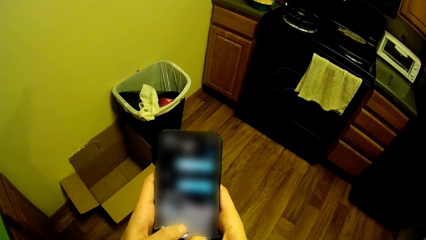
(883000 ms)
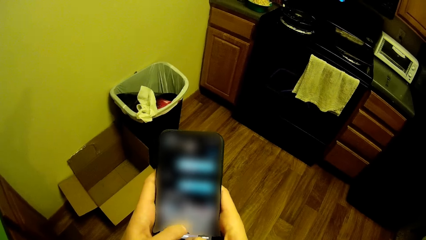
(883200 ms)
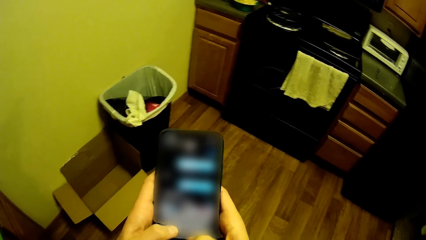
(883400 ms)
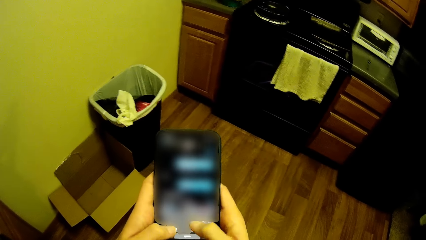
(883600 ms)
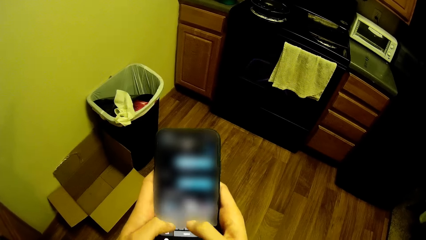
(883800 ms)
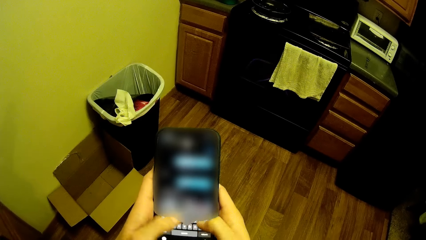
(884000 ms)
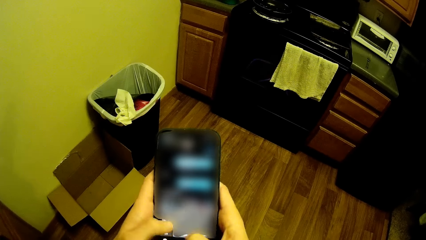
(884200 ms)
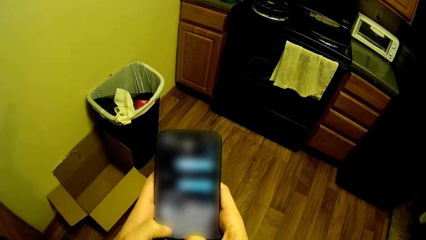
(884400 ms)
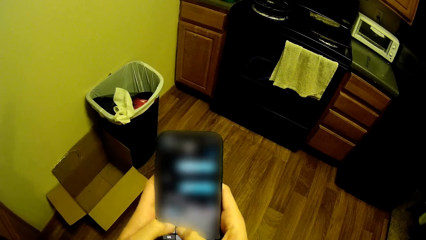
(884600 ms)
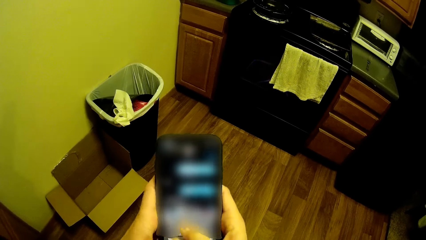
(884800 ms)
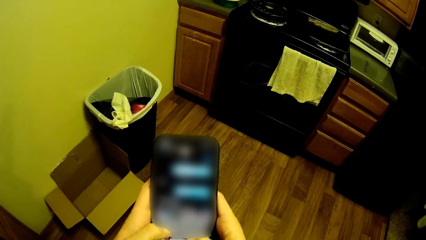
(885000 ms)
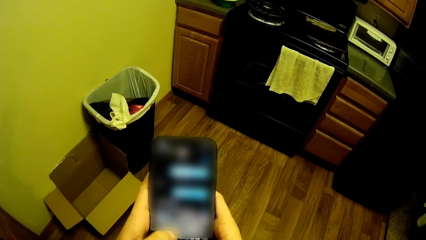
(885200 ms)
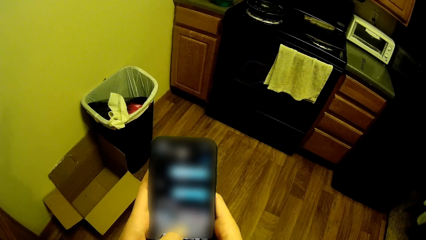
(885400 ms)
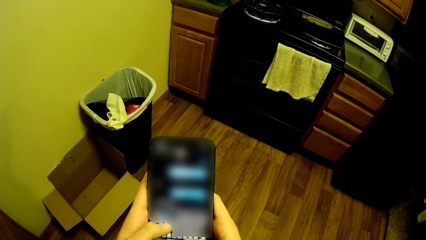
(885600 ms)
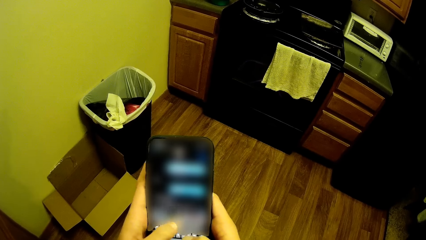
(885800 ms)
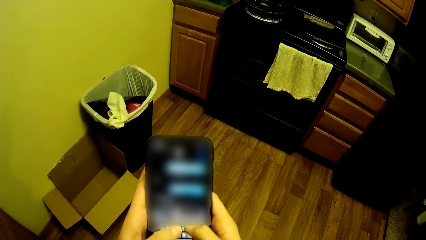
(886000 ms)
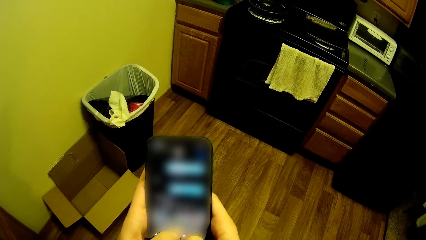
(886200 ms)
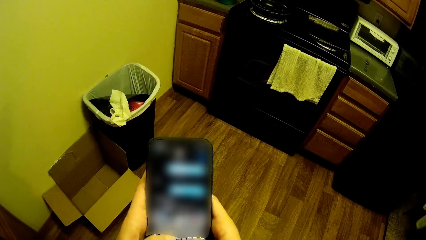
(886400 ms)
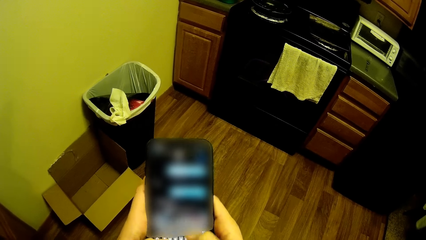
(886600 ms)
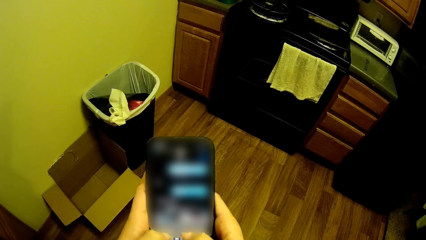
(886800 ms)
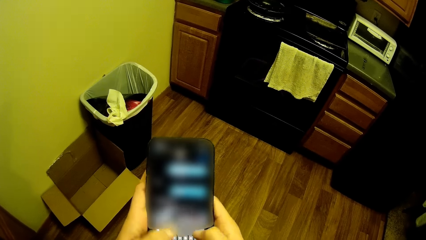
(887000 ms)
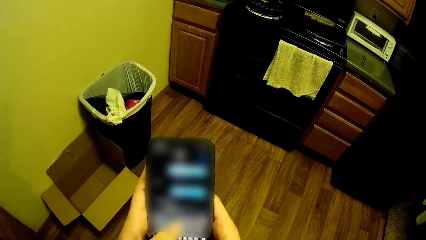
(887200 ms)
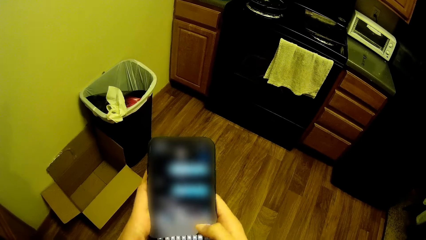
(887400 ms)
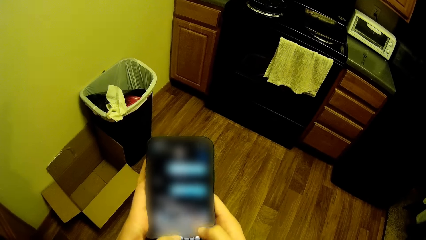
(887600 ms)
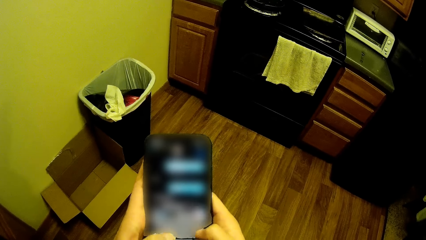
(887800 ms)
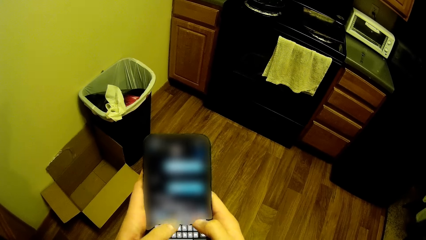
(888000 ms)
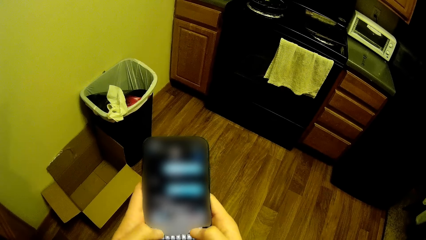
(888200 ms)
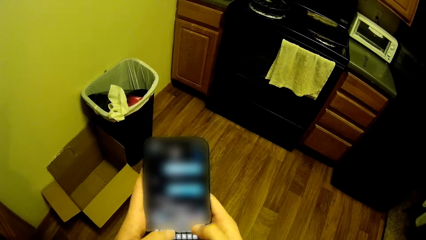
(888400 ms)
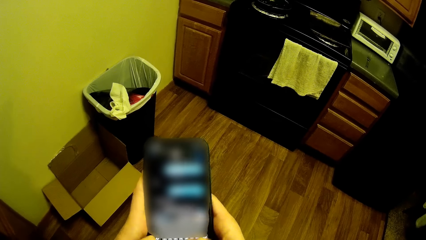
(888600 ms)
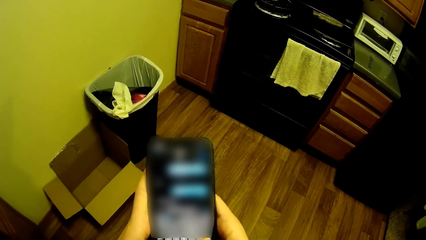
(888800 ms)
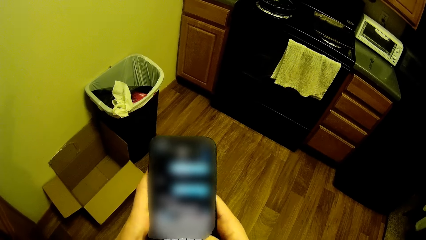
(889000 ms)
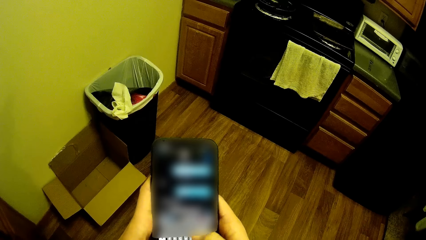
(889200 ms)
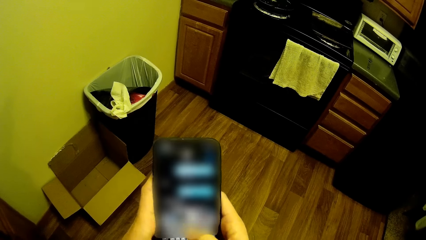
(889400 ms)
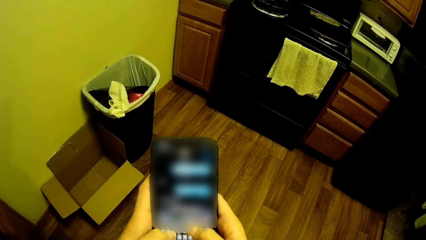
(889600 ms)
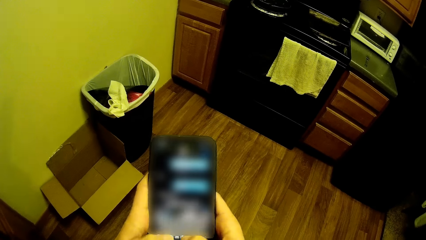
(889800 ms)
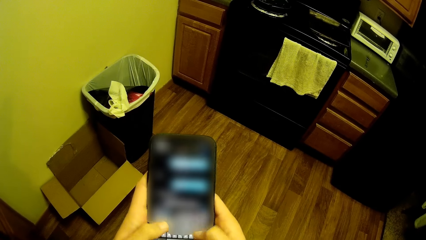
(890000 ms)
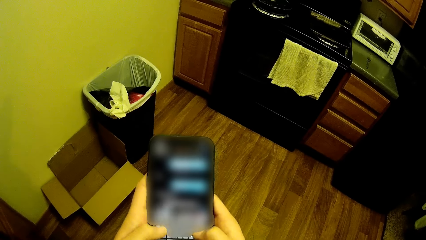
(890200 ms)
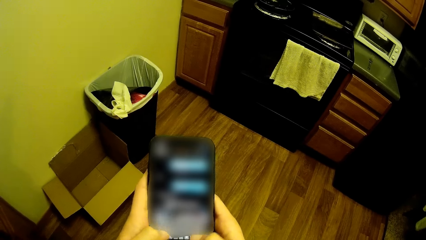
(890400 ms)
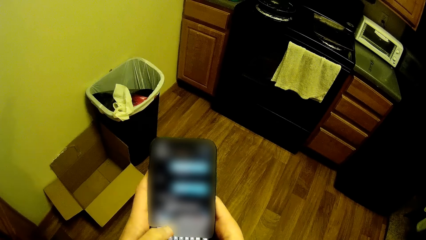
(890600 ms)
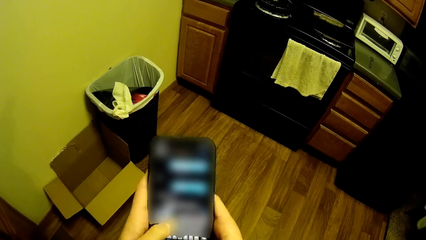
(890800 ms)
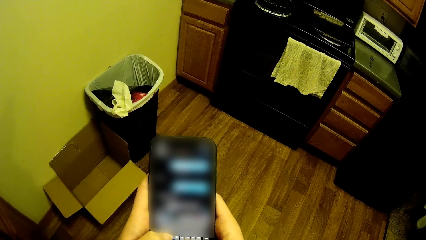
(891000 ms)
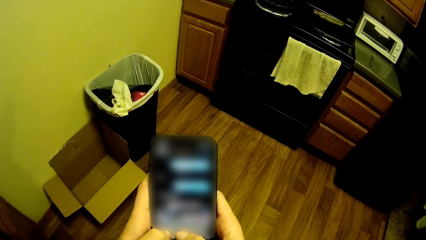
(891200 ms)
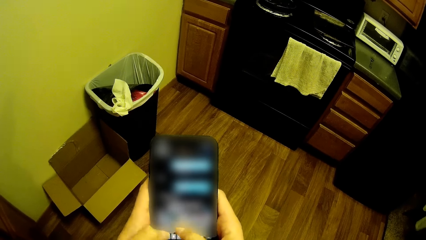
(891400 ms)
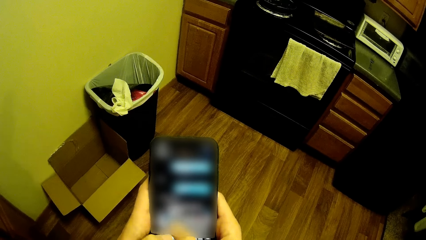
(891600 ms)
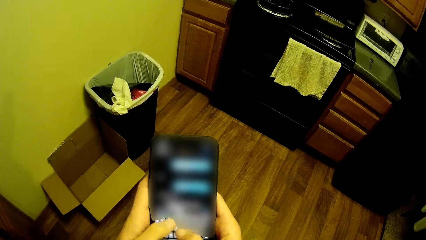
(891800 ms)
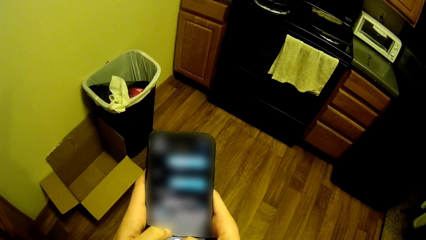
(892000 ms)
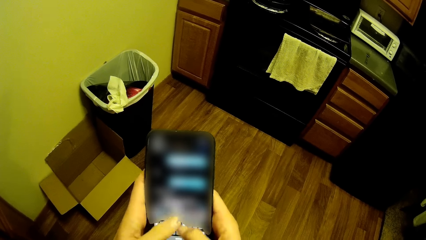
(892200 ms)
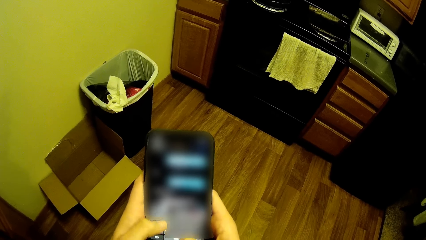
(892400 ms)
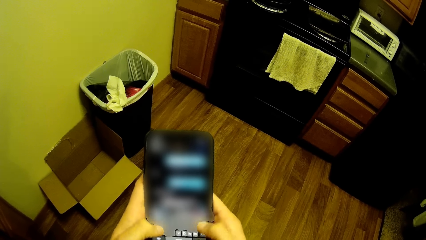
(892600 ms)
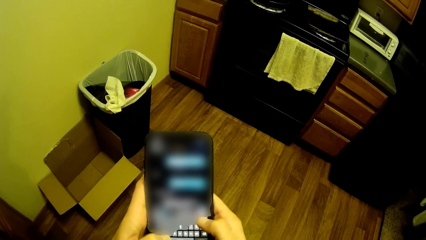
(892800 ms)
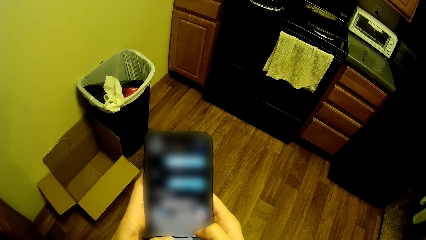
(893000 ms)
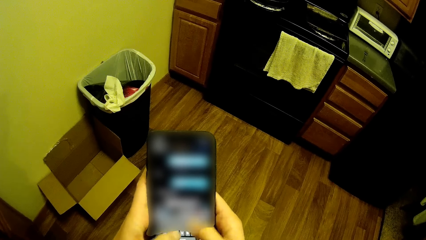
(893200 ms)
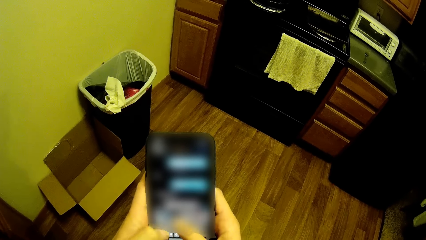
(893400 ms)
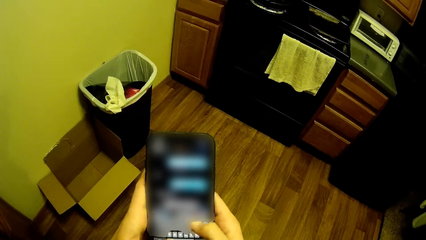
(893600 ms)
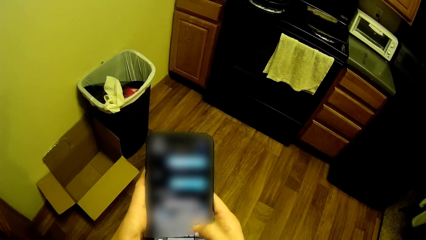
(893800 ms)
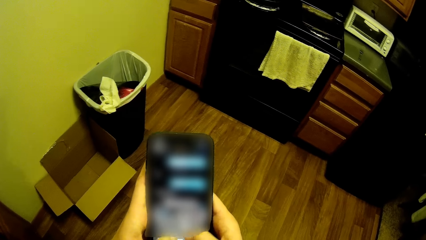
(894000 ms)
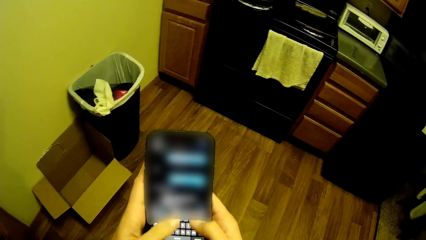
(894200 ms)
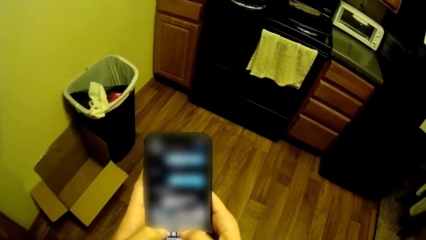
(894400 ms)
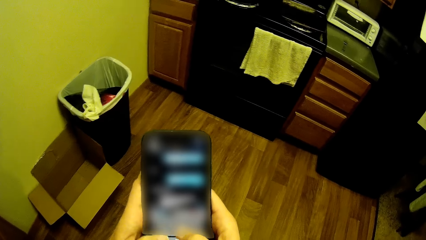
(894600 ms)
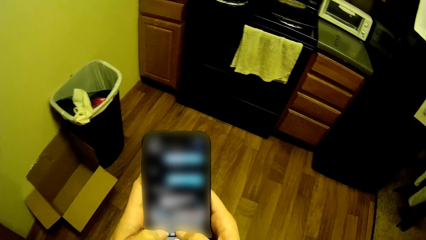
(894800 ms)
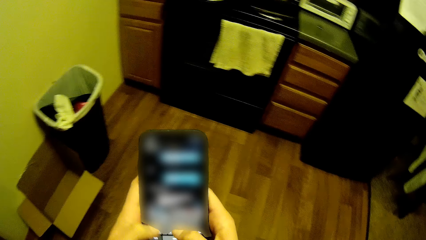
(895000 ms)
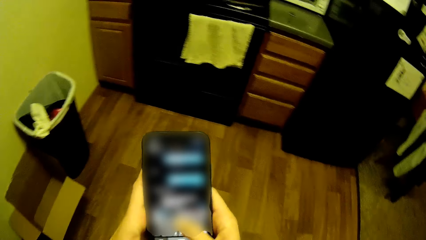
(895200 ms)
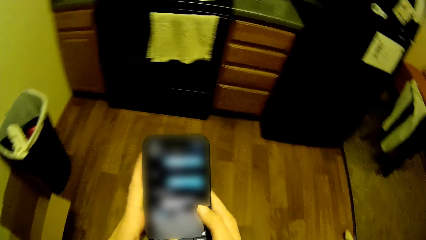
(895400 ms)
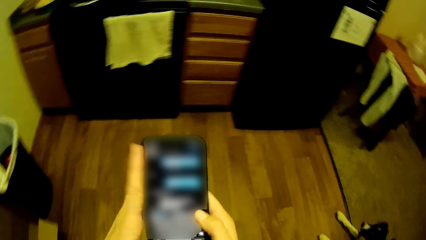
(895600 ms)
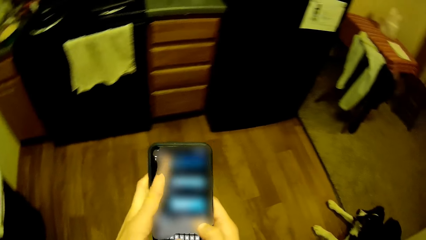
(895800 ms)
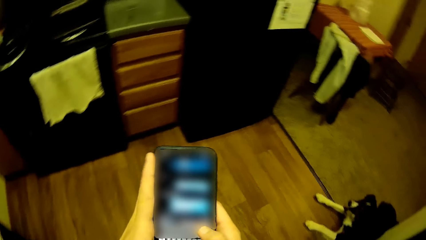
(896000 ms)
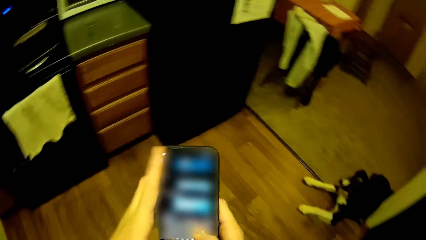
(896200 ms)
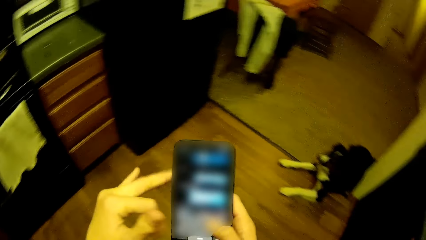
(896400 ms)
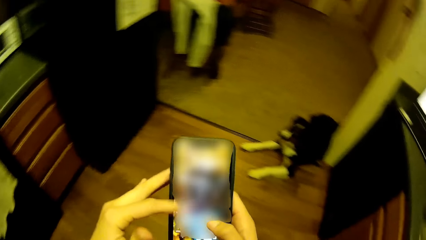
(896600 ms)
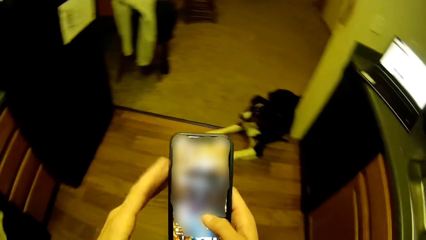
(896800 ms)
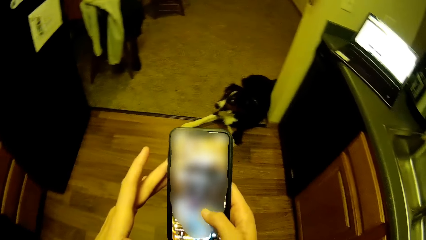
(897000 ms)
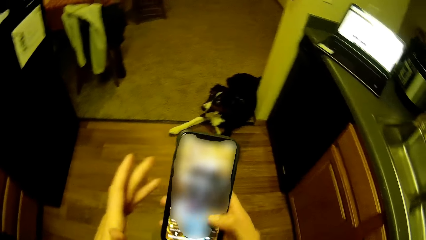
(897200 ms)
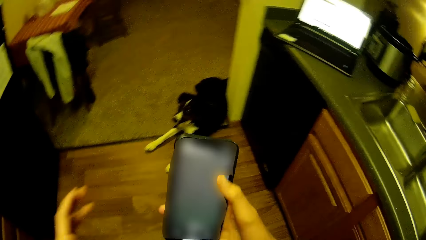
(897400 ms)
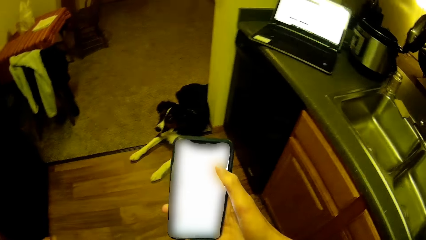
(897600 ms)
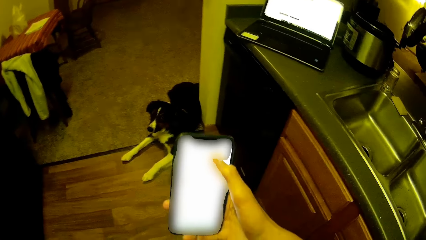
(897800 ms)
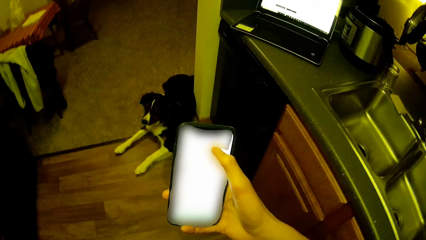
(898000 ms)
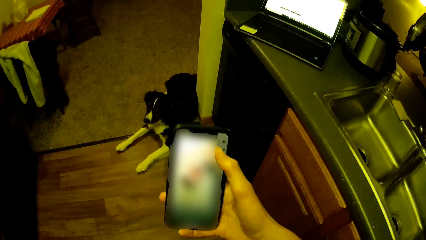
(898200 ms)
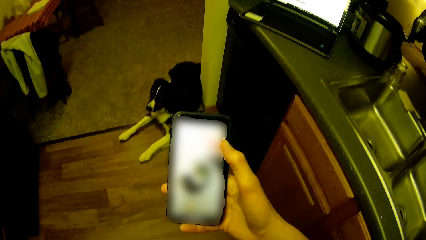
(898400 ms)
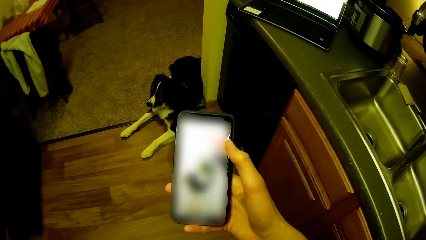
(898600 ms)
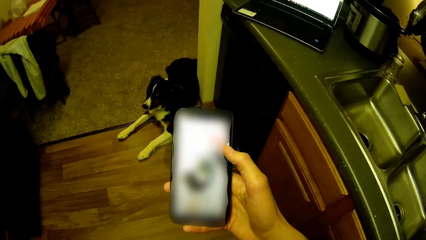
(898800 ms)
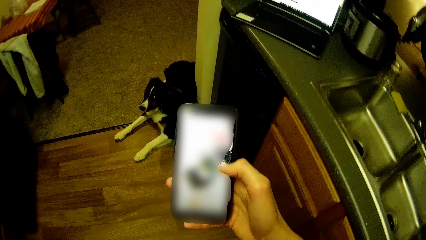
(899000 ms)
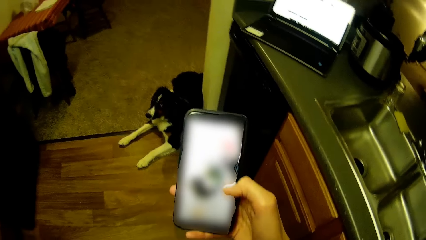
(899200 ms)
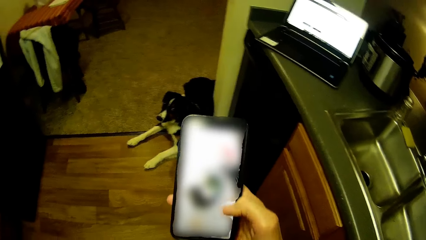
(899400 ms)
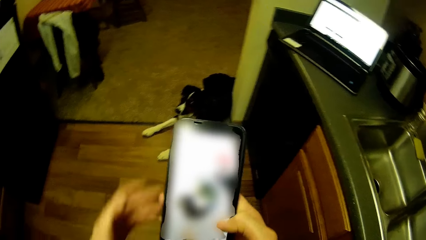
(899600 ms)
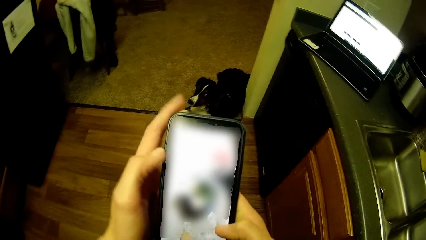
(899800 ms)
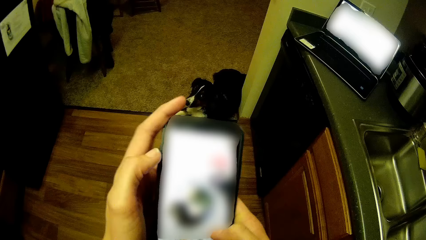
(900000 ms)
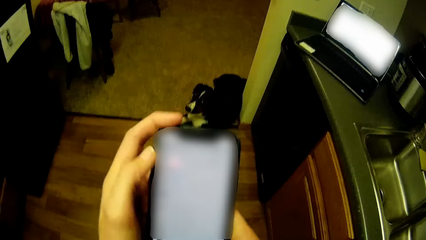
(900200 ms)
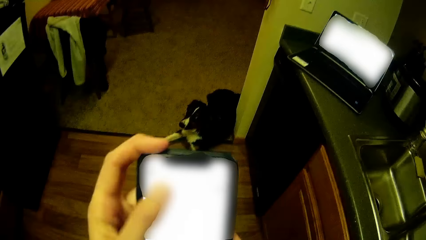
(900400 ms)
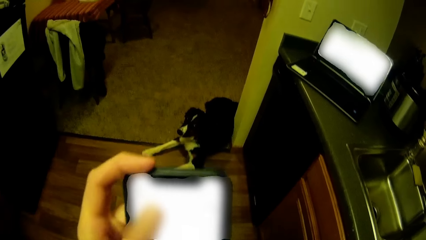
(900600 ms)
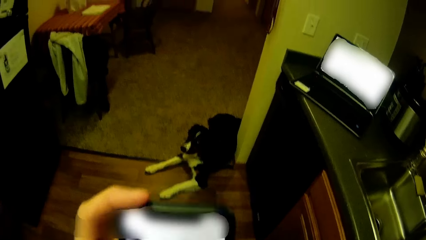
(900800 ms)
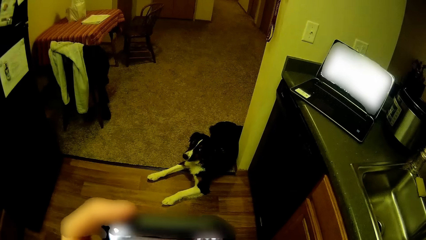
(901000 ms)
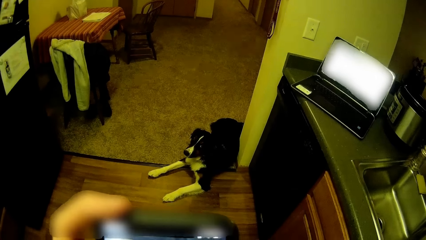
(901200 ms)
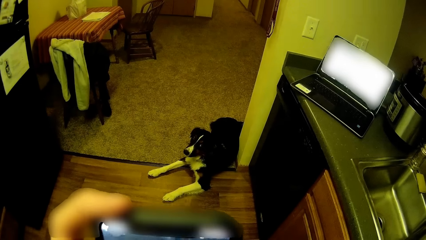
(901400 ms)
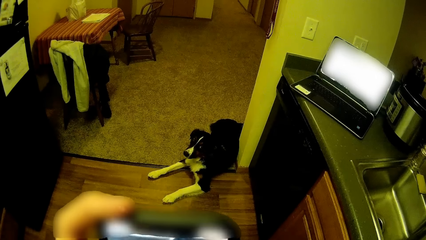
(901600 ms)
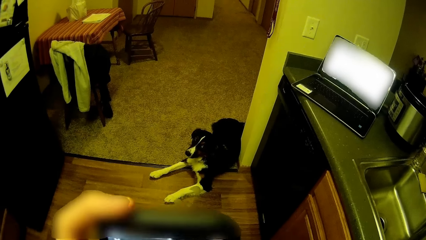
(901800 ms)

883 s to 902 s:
The camera wearer turns right. A dog rests on the kitchen floor. The camera wearer swings the left hand and touches the mobile phone. He operates on the phone with his right hand. He swings the left hand and touches the mobile phone. He operates on the phone with both hands.
